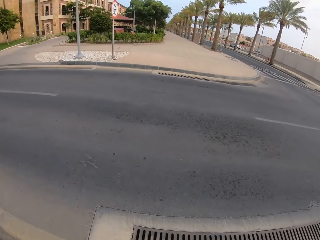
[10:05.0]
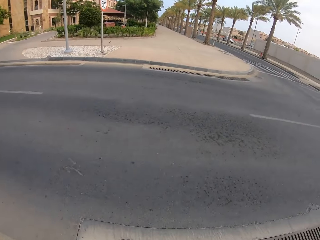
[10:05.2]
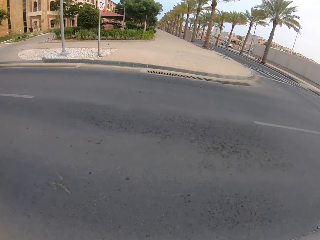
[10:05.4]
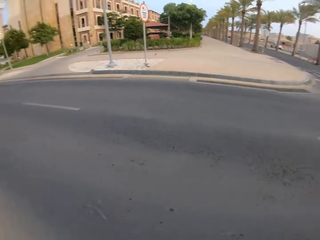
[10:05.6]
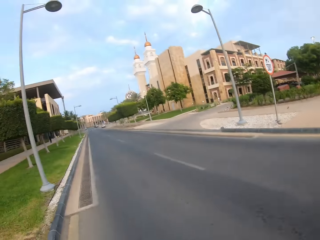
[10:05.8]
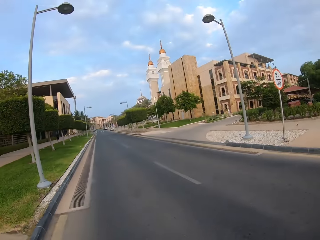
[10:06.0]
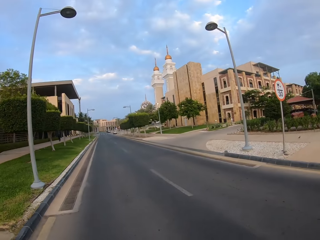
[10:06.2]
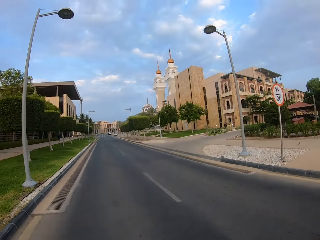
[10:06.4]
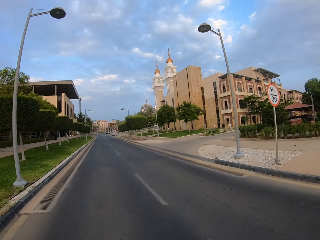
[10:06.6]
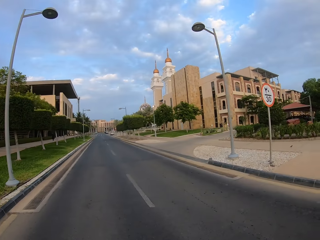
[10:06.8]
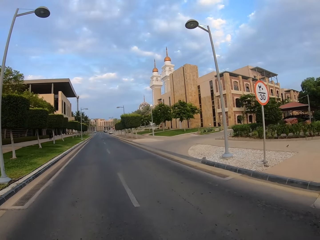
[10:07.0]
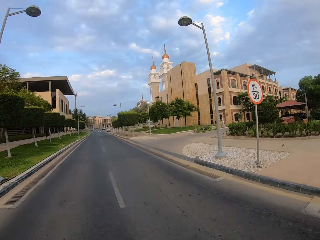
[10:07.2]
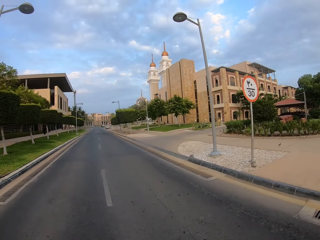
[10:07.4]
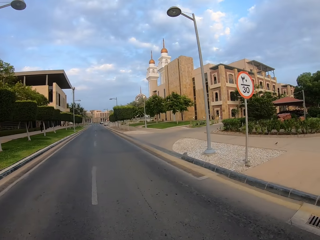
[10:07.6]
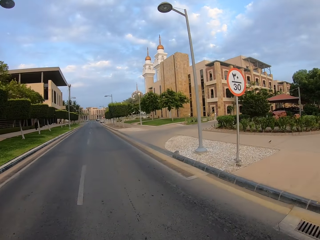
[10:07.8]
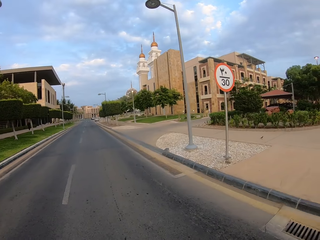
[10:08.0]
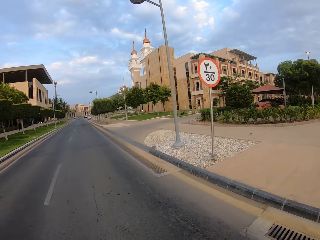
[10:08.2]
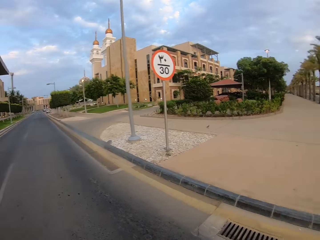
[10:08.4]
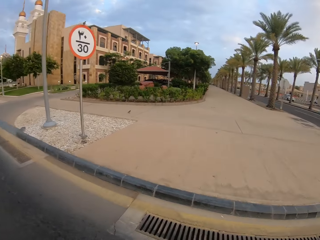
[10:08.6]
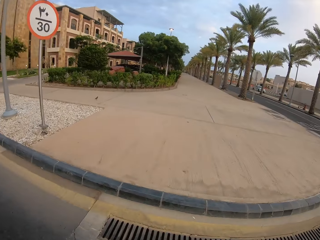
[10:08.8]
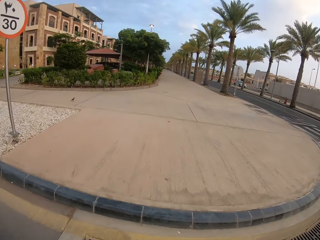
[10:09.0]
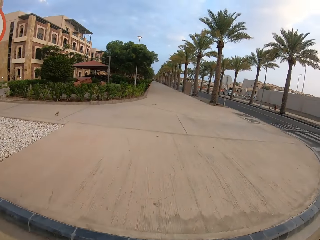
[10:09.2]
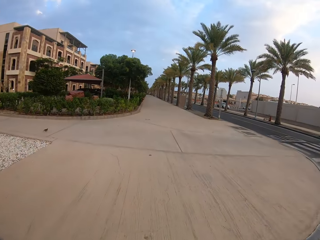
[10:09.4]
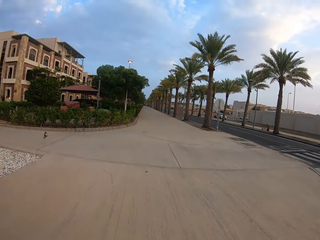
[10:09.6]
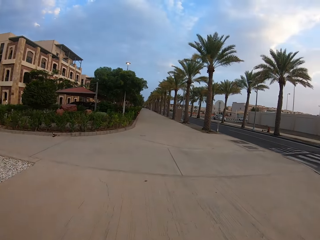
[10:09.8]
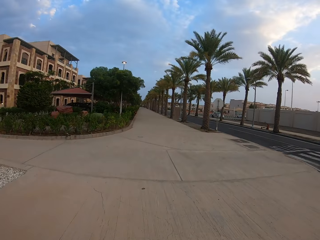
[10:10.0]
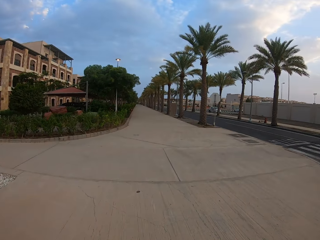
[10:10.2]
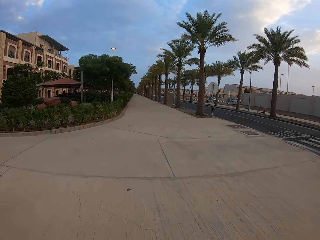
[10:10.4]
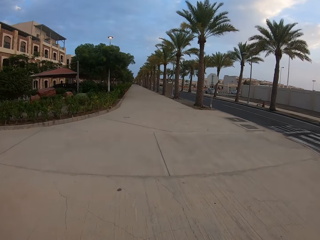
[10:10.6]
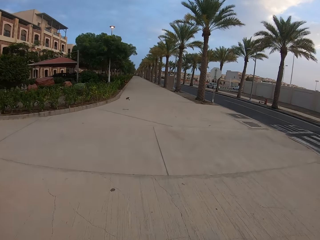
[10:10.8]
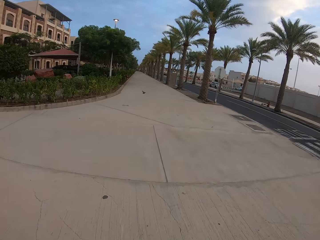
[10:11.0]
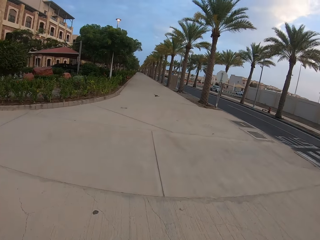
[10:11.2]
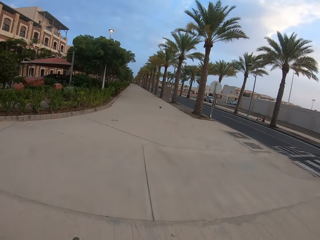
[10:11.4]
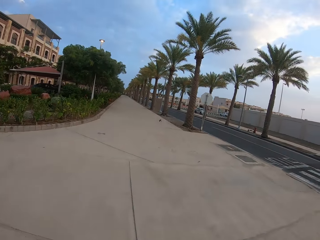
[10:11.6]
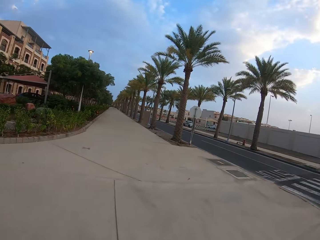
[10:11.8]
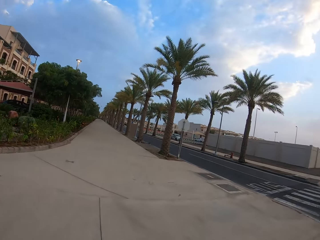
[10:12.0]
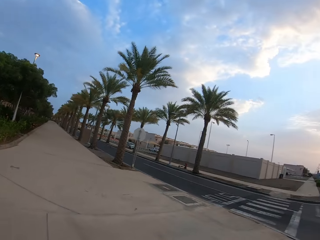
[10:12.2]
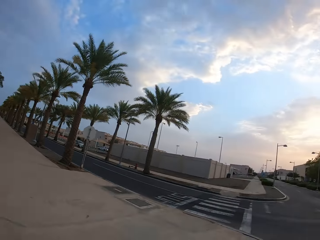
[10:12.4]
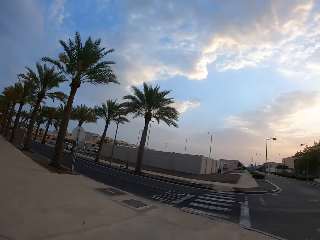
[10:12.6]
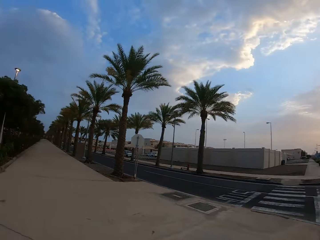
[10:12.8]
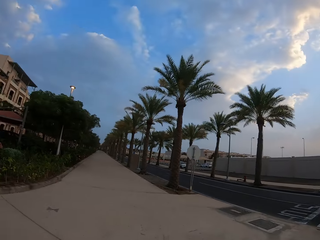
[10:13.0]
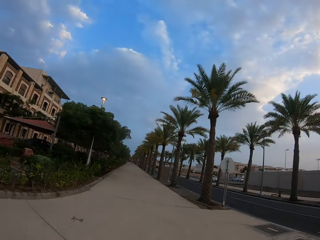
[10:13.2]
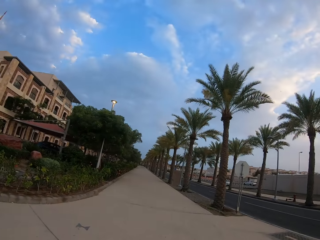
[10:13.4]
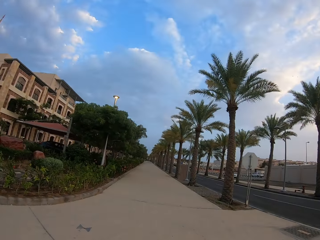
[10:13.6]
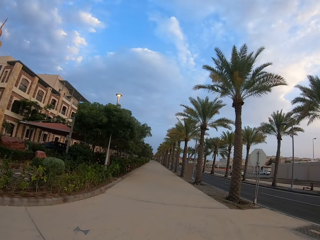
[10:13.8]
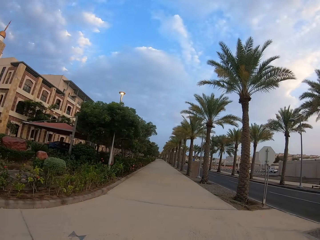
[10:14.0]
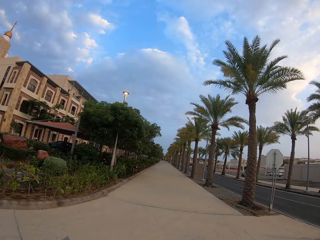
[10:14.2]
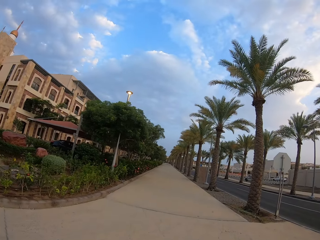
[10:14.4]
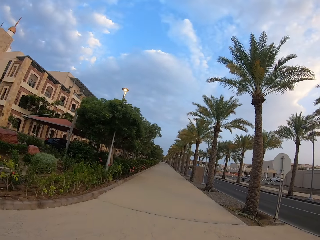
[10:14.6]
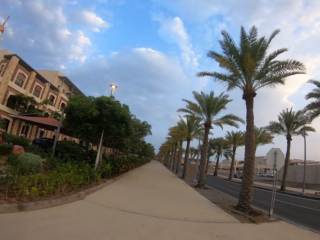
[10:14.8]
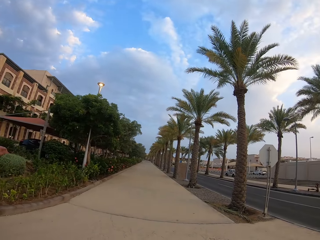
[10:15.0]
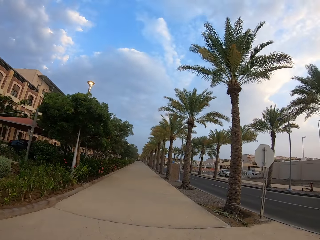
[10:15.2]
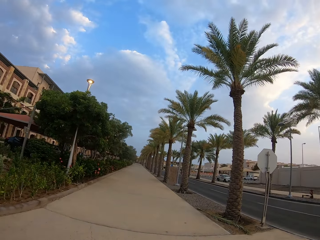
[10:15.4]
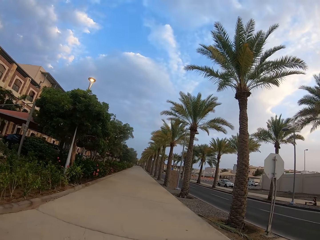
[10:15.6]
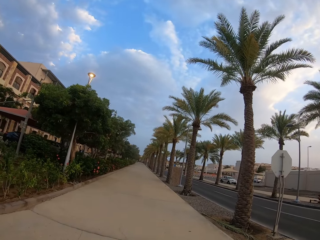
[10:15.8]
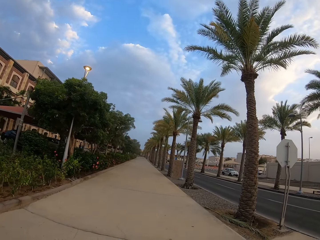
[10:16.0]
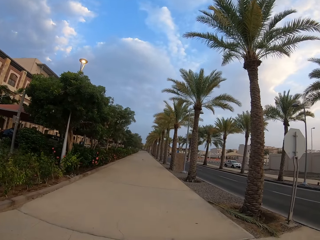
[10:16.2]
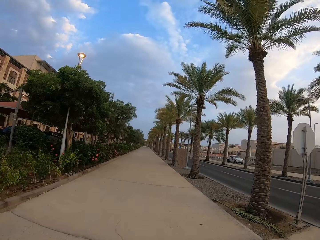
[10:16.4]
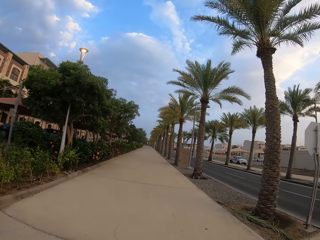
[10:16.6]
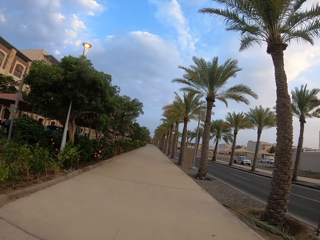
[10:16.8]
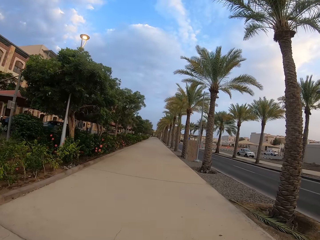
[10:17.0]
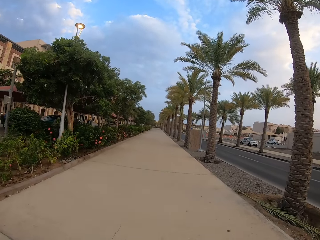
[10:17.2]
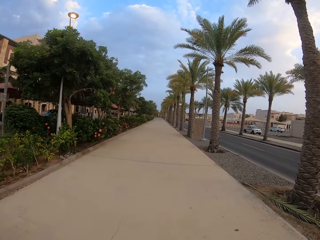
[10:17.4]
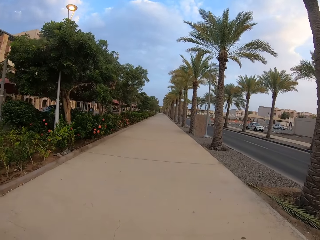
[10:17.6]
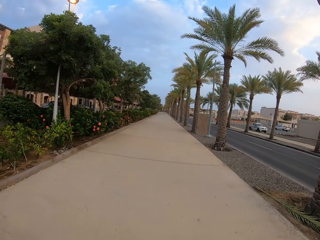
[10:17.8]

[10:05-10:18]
The camera wearer crosses the road. They walk on the footpath.

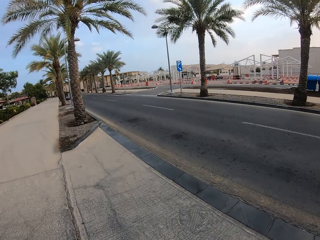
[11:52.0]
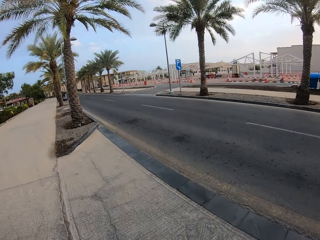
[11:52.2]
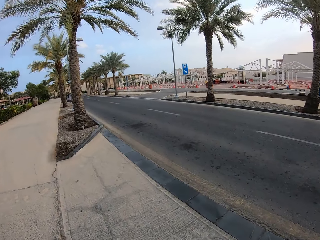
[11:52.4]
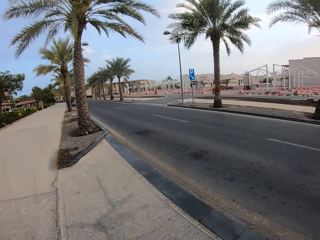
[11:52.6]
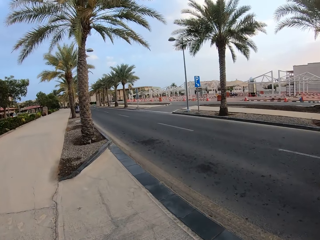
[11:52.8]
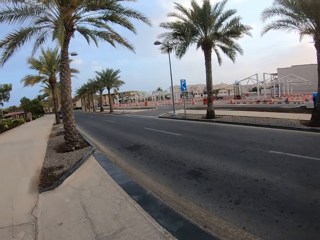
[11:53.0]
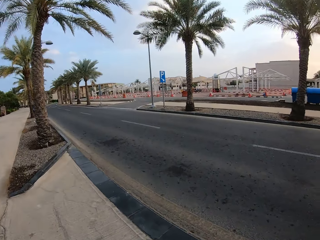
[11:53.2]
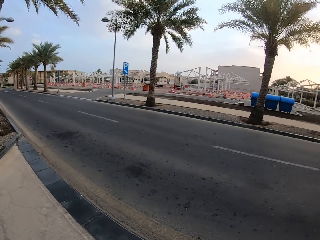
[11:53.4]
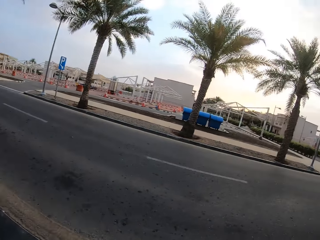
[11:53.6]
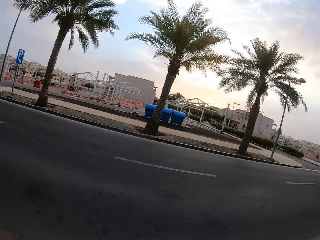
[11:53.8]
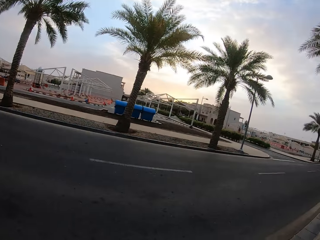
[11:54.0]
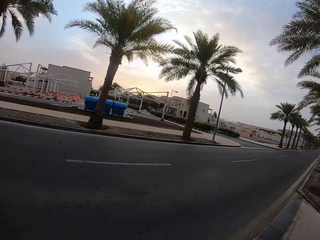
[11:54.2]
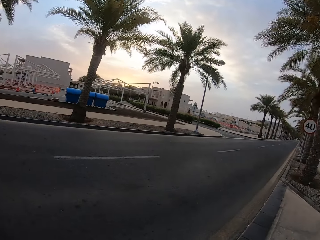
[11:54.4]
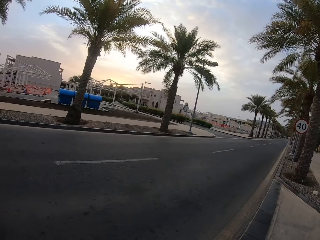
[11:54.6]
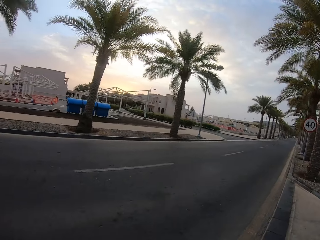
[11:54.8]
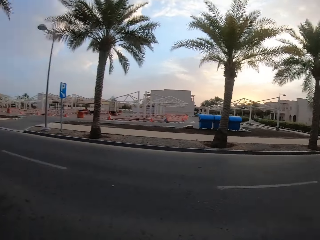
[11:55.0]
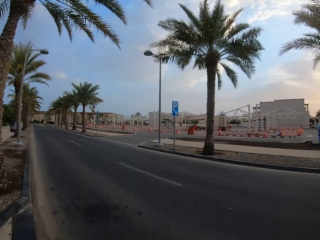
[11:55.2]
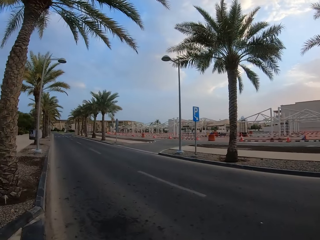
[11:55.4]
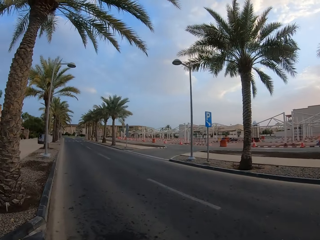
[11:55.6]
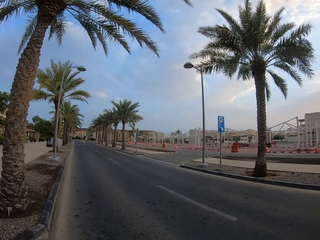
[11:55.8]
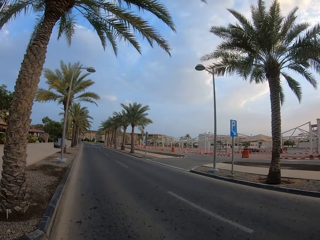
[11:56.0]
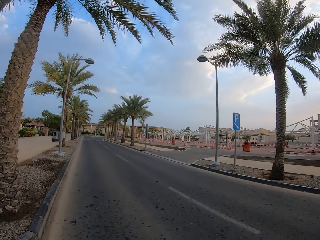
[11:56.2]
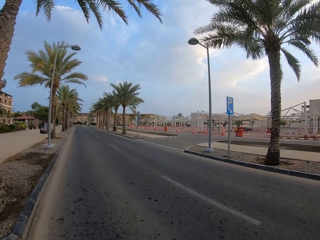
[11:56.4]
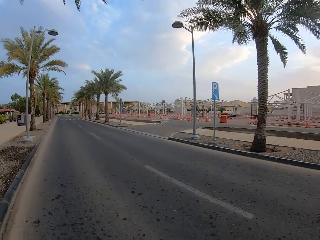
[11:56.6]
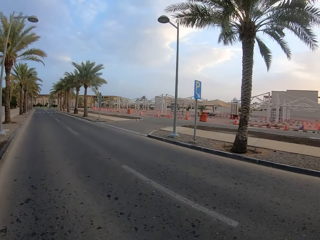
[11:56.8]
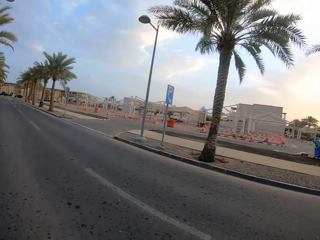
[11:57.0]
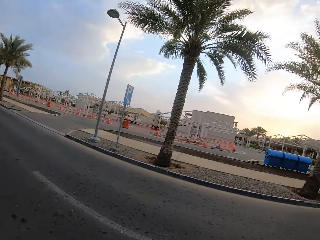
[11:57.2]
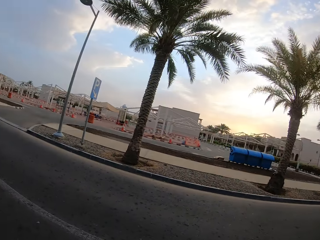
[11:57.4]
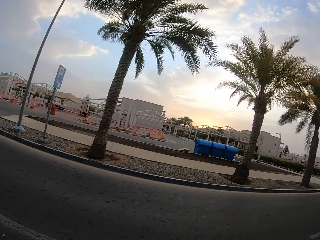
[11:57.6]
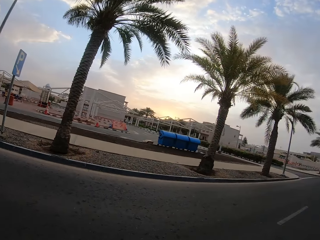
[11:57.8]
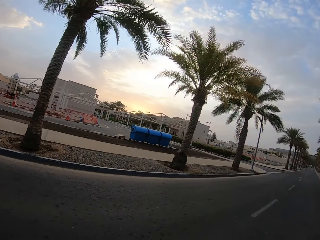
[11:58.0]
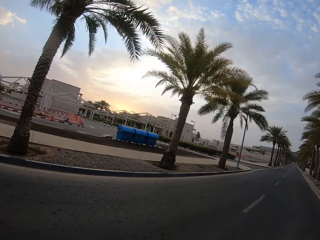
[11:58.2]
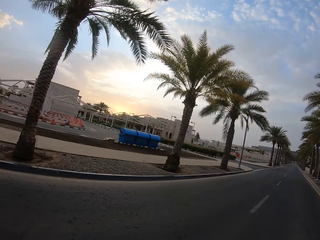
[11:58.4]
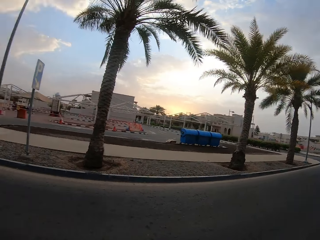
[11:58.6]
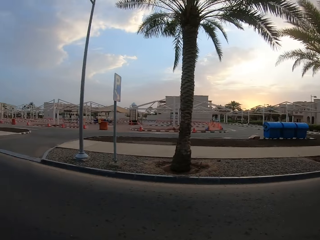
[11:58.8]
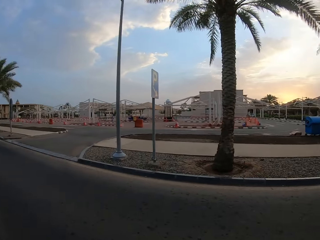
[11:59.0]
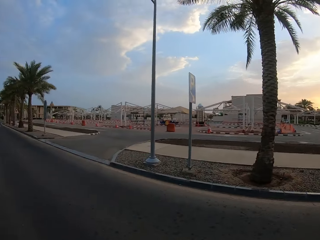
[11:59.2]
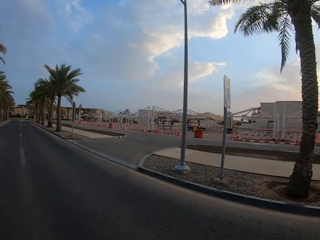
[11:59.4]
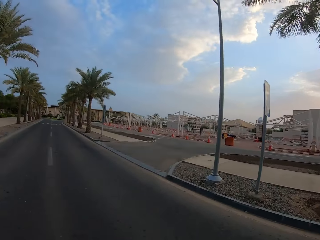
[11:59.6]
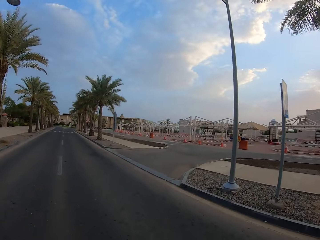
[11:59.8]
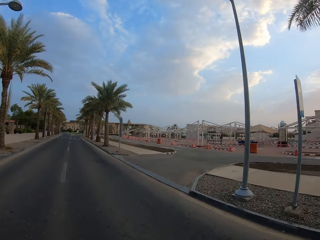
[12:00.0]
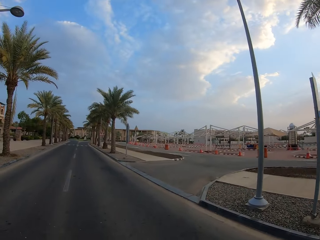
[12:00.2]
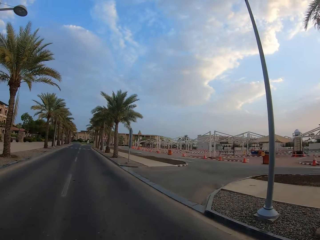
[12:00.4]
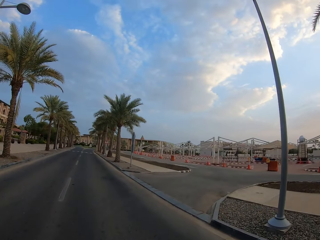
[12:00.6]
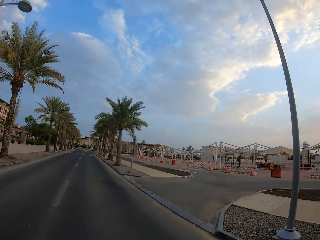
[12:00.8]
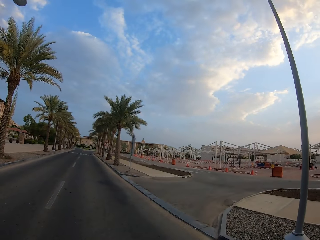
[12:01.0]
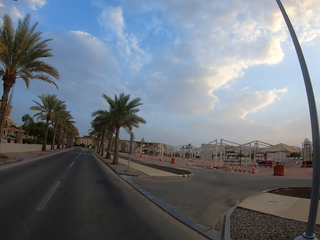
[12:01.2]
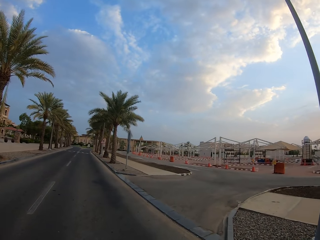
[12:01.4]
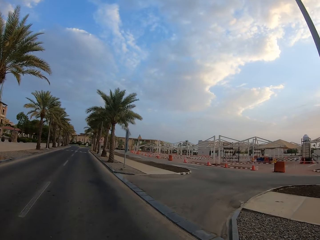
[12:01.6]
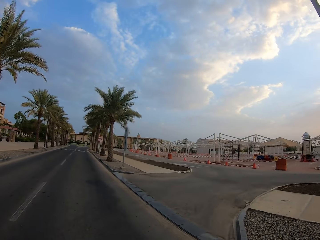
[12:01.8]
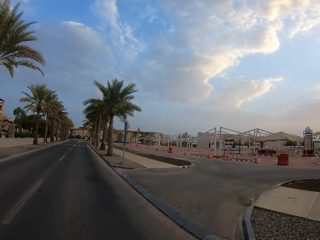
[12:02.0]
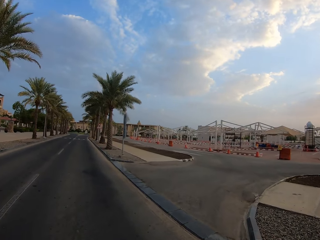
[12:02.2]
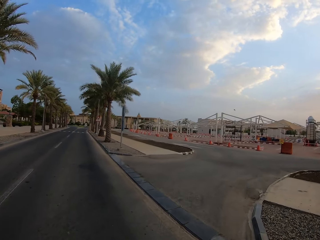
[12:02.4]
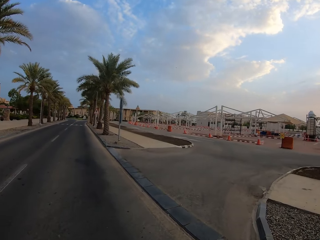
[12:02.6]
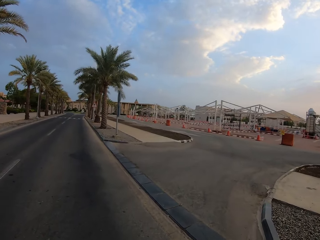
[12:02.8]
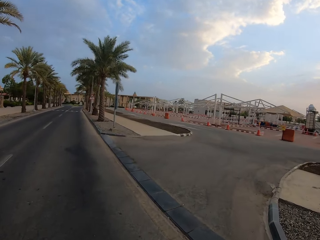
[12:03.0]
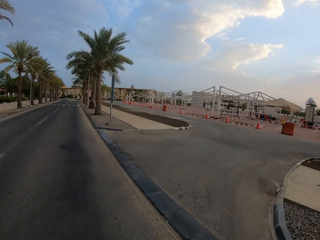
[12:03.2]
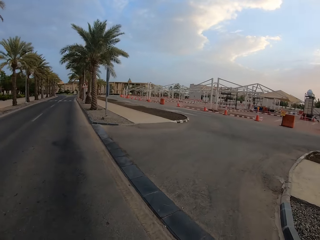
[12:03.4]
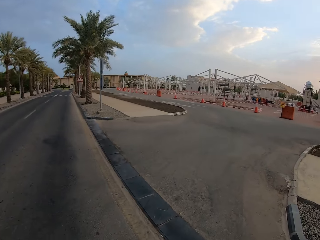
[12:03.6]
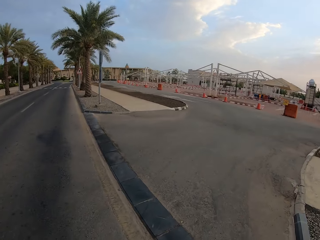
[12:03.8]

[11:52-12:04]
The camera wearer looks around. They look left. They look right. They cross the road.
